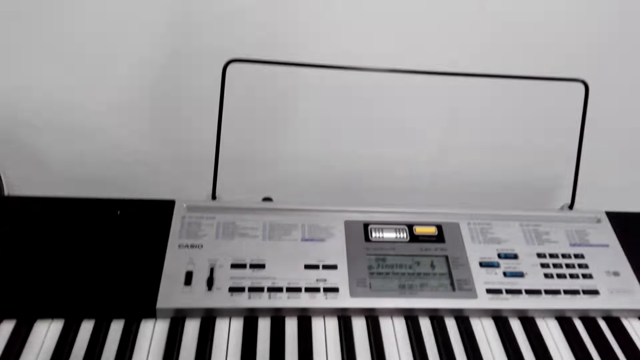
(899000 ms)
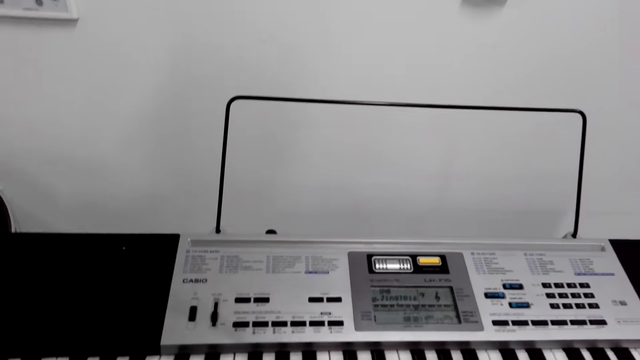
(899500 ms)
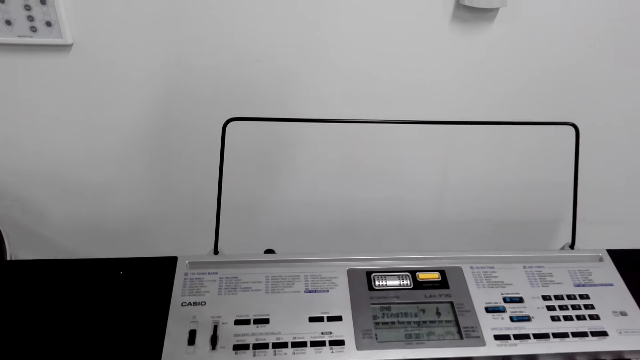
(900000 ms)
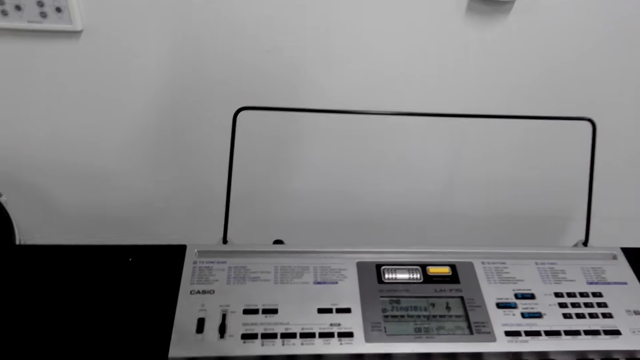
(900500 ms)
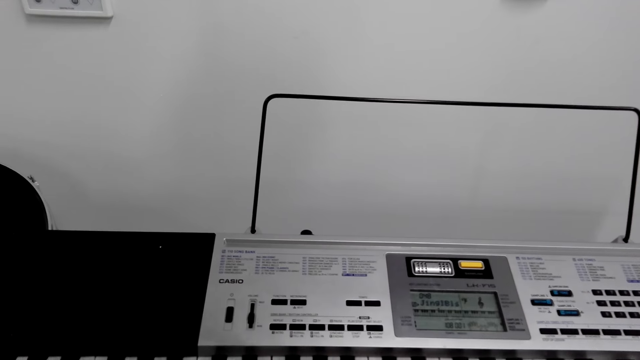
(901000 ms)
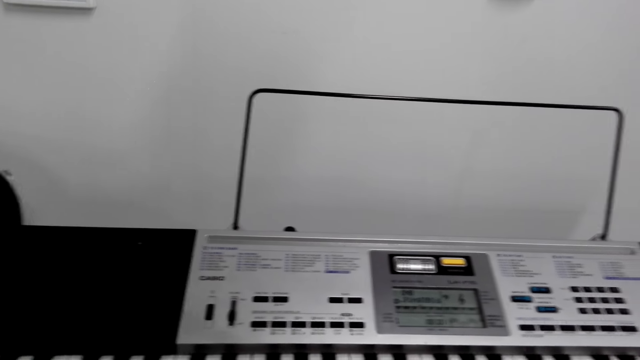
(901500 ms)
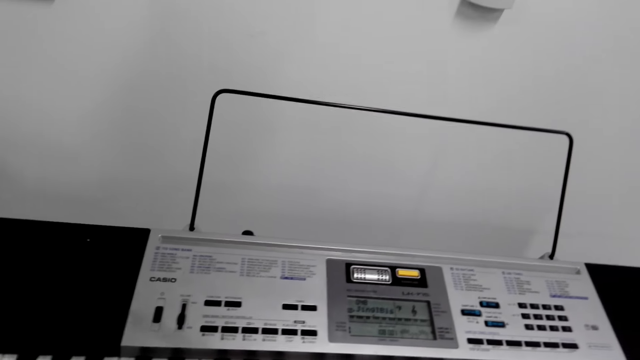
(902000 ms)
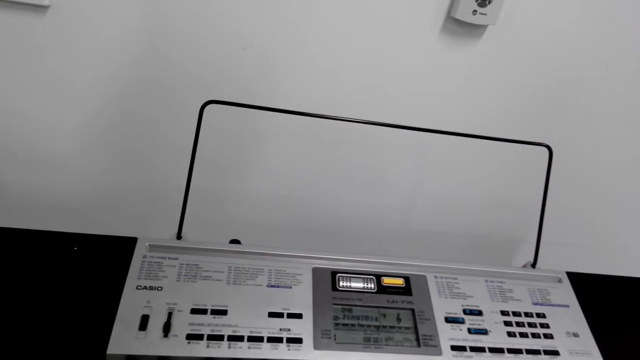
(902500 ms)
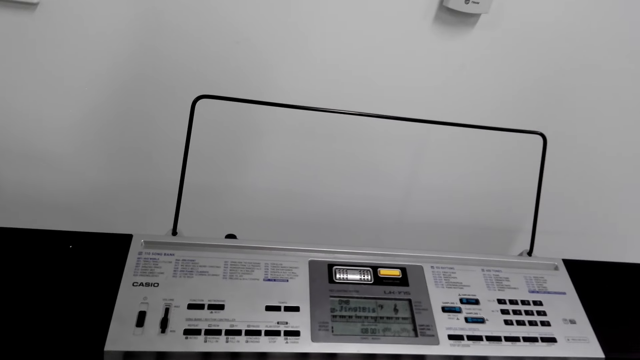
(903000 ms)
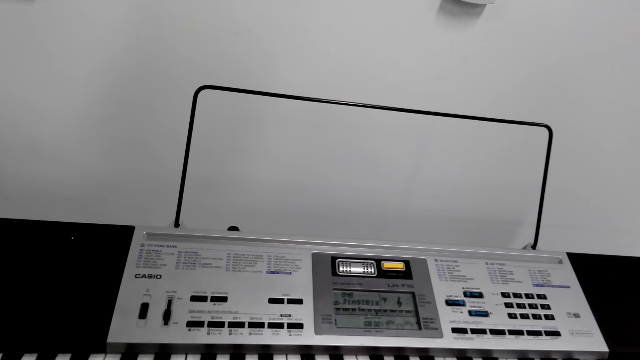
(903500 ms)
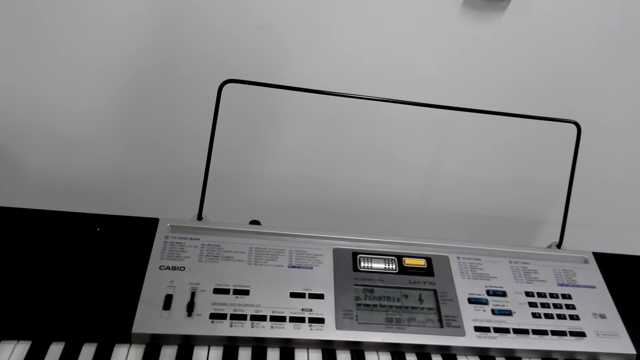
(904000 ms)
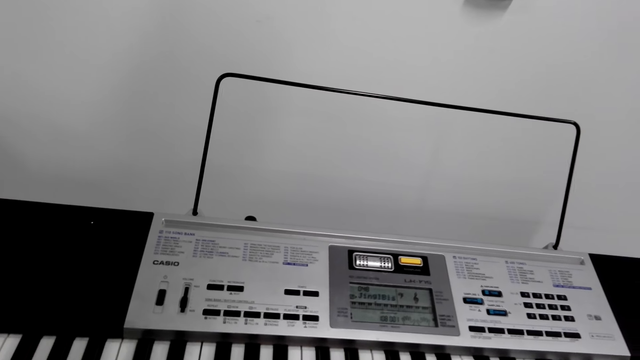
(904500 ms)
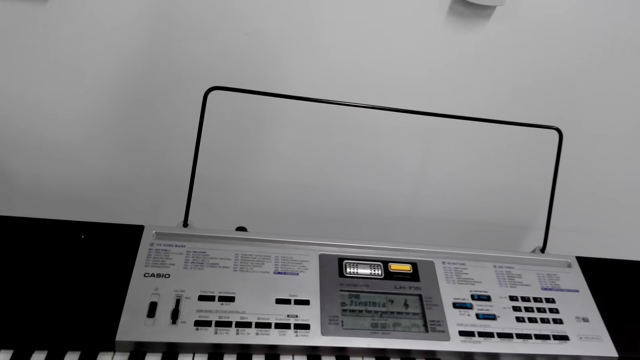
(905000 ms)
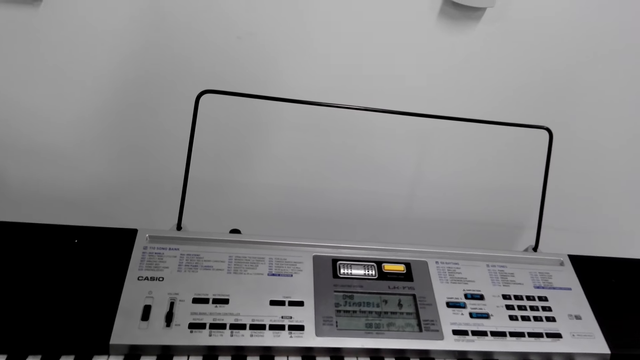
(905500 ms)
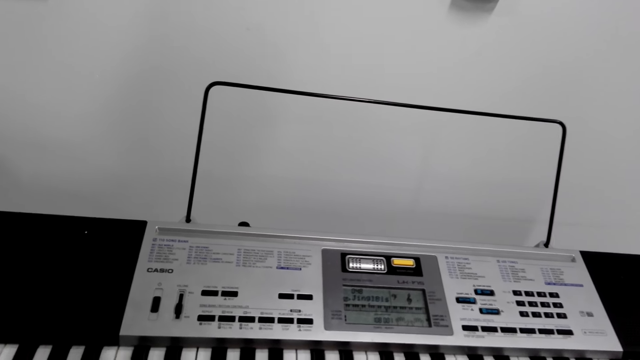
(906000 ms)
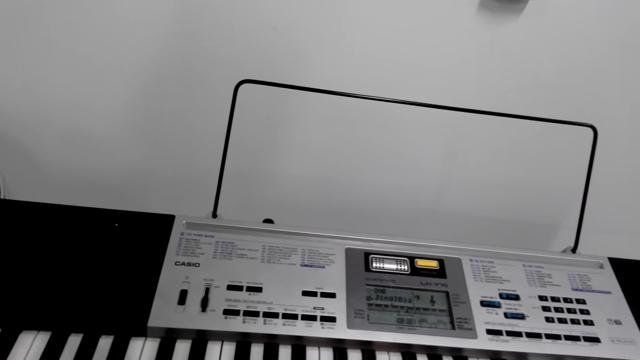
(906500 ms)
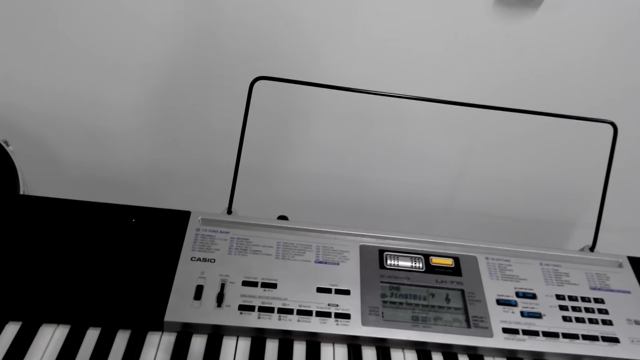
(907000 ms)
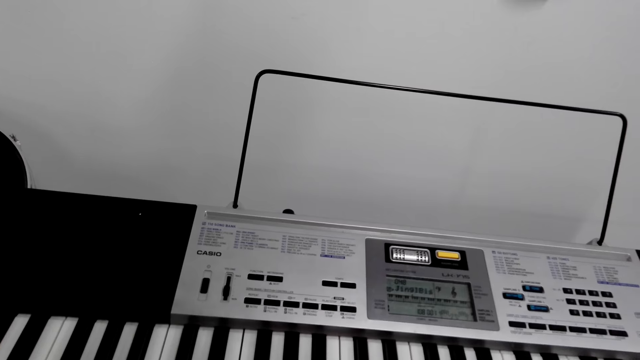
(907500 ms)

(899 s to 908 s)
The camera wearer looks around. They play the guitar. They play a piano. They play the guitar.

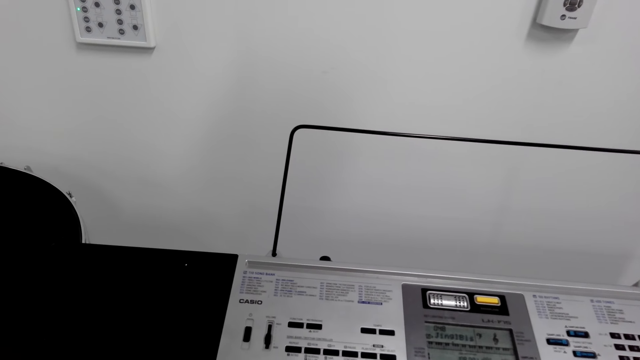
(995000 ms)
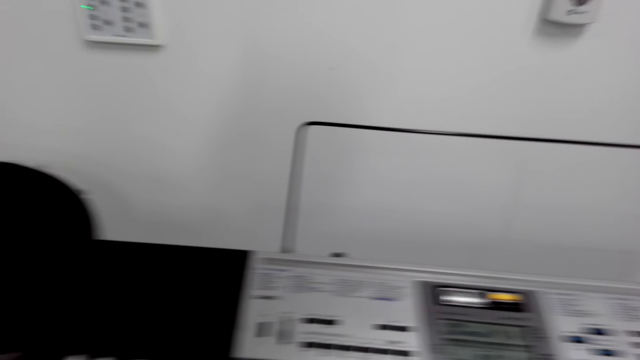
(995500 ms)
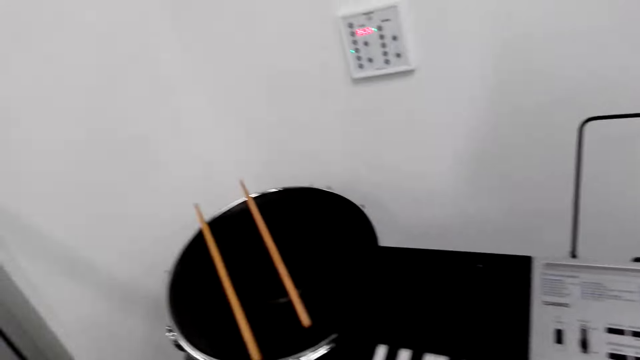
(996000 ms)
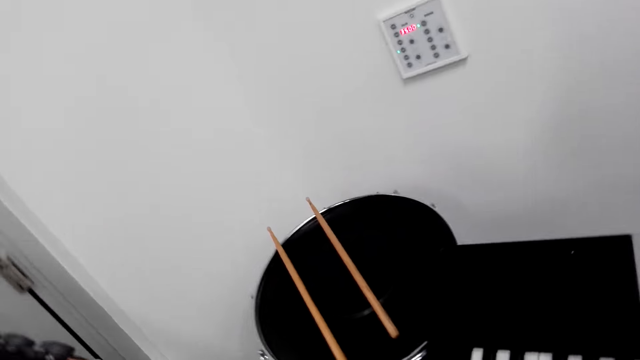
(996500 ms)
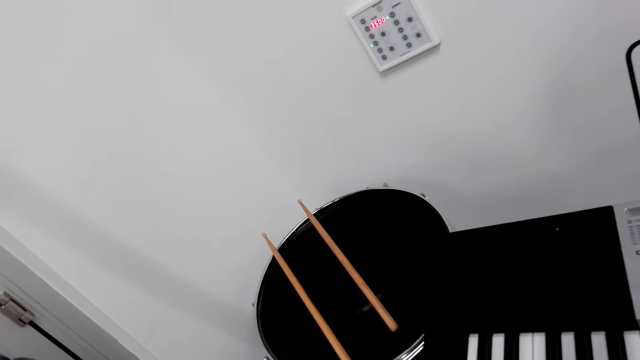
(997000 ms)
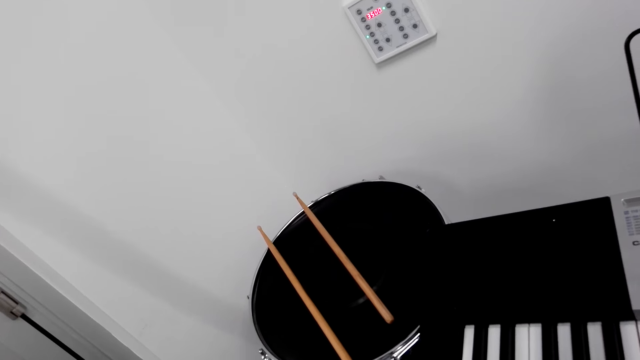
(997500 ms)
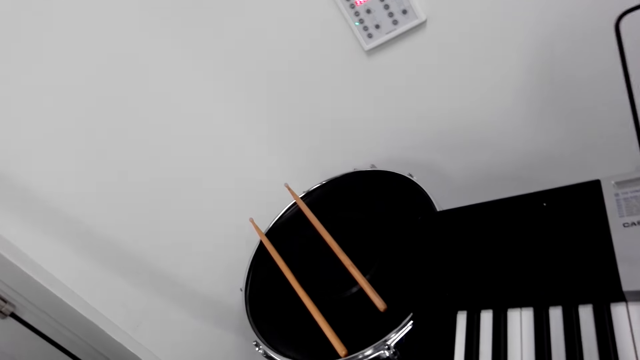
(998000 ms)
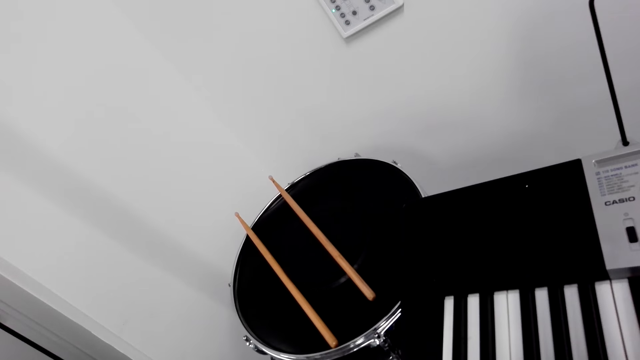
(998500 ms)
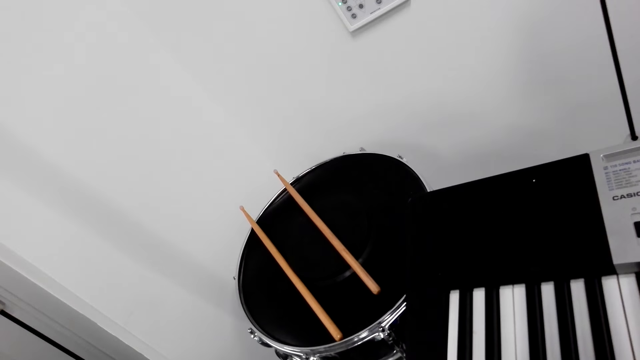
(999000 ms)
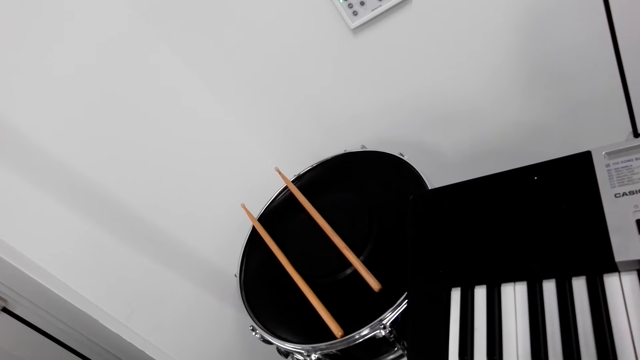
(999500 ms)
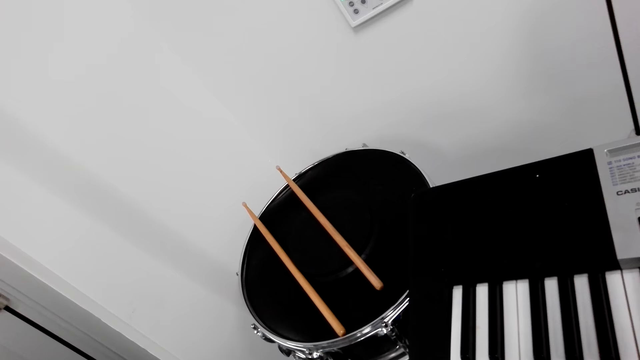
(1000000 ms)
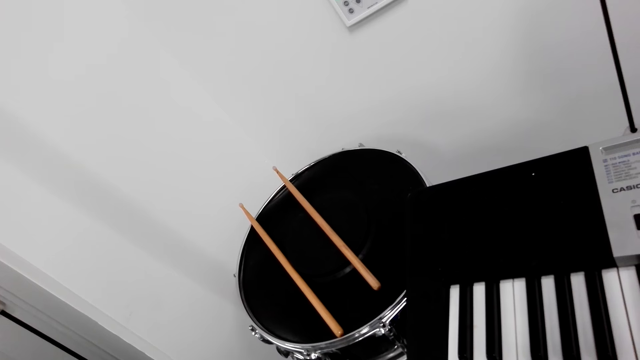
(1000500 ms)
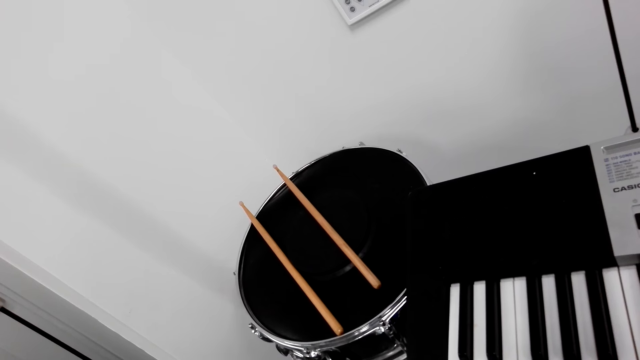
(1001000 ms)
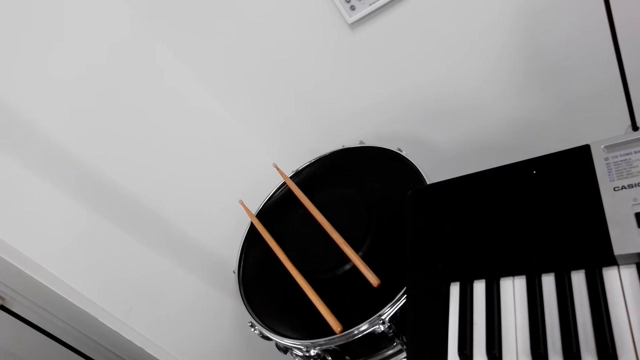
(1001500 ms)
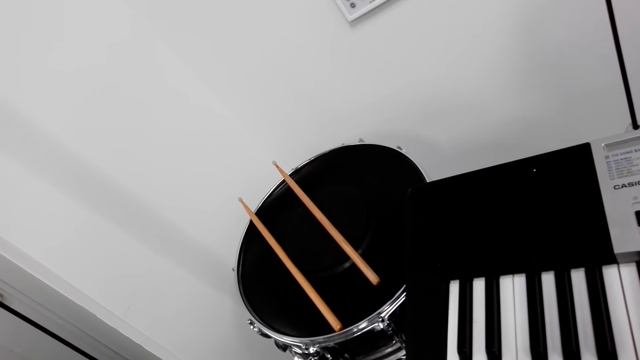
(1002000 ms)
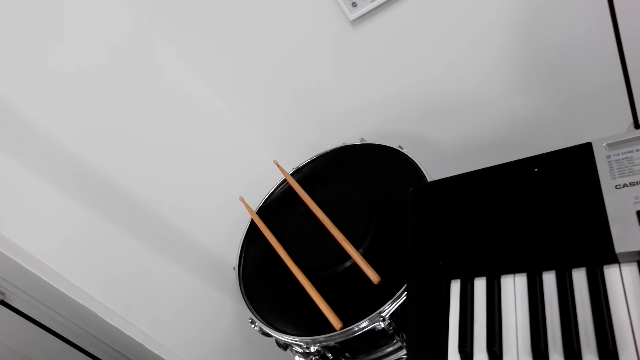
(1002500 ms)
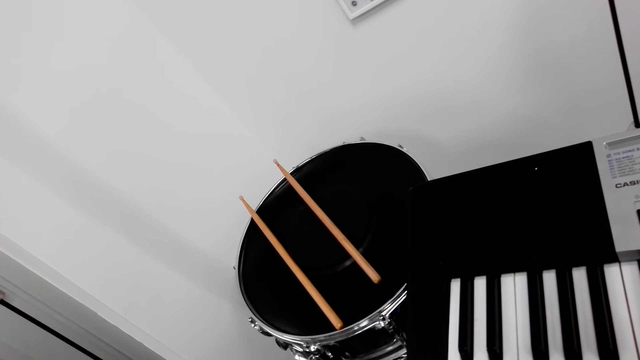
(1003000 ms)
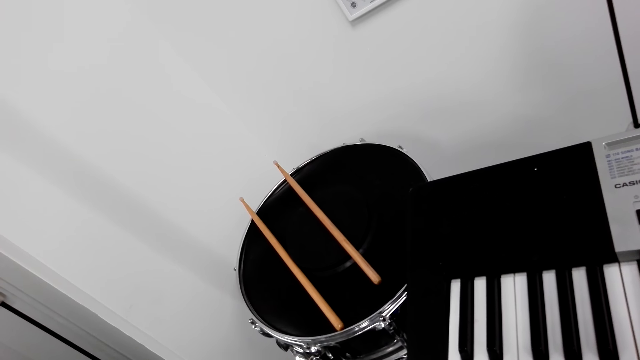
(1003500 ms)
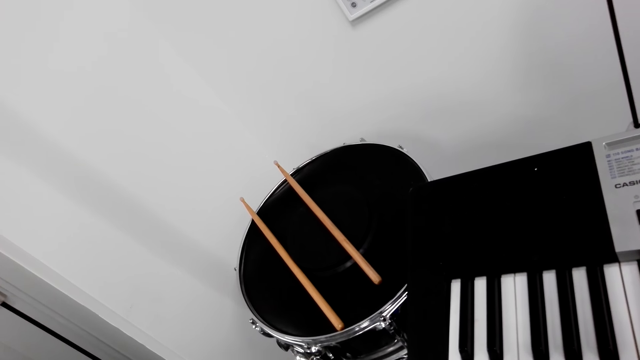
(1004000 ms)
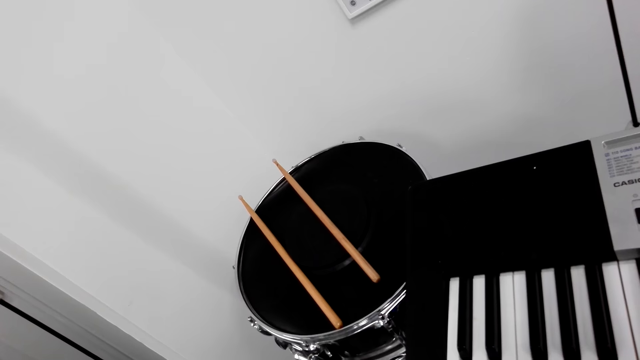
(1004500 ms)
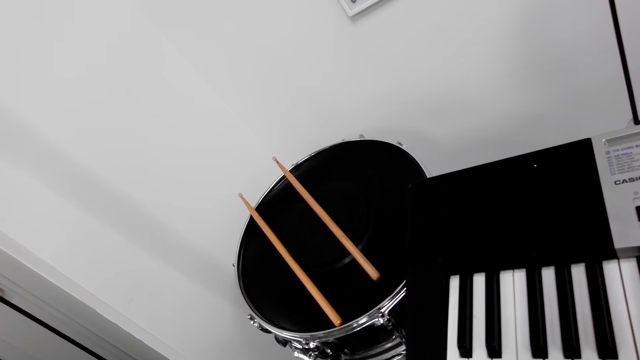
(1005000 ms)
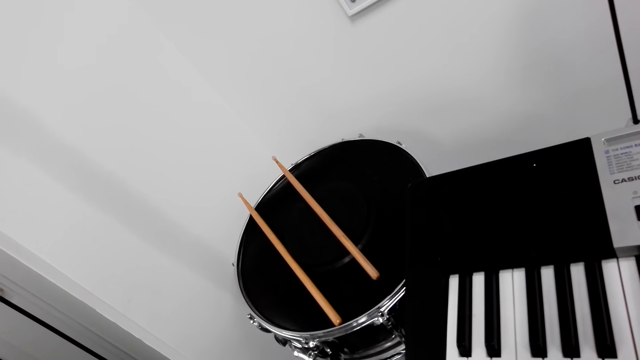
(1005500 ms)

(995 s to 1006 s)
The camera wearer looks around. They play the guitar.
